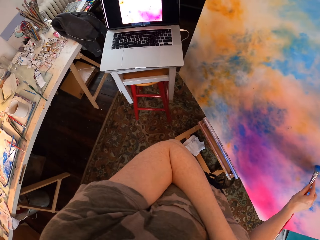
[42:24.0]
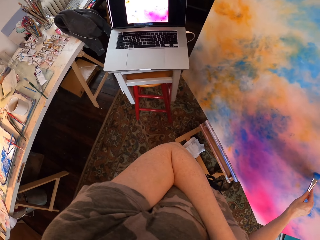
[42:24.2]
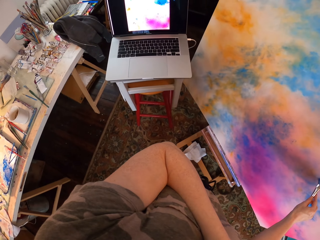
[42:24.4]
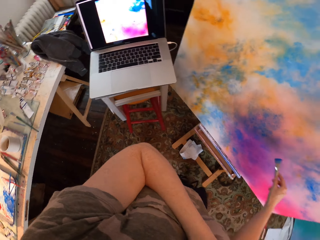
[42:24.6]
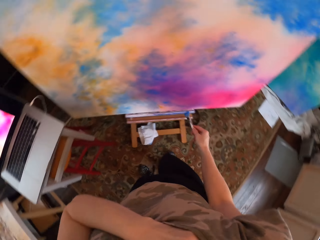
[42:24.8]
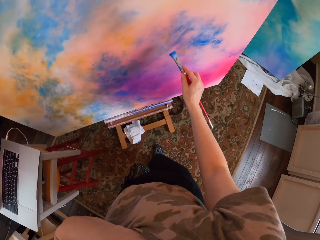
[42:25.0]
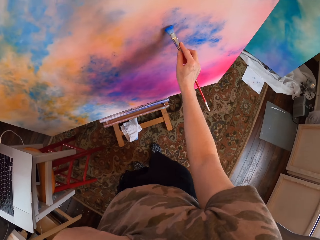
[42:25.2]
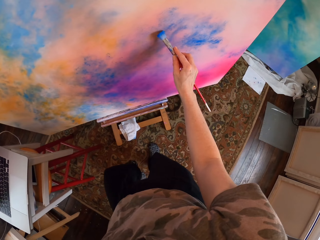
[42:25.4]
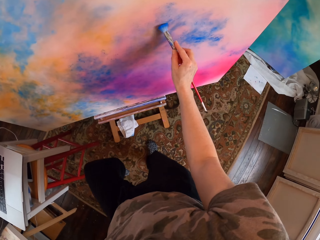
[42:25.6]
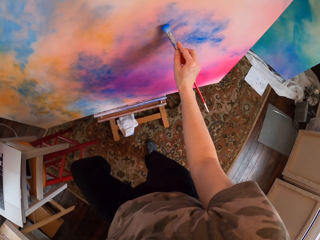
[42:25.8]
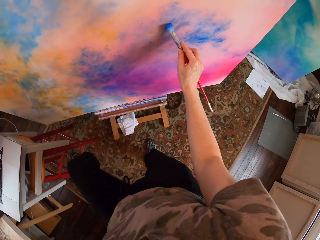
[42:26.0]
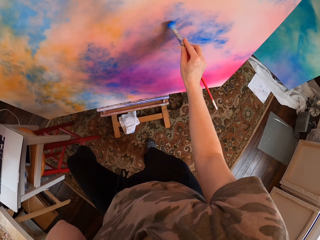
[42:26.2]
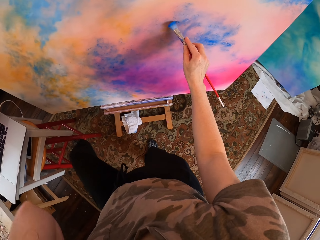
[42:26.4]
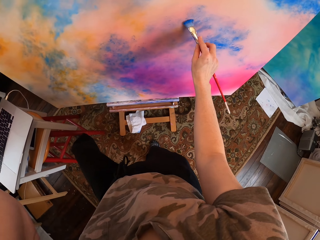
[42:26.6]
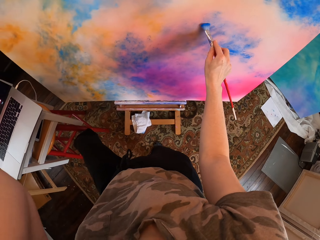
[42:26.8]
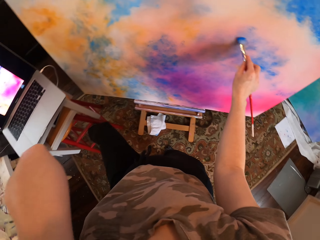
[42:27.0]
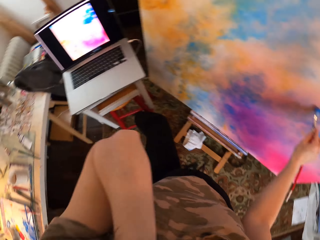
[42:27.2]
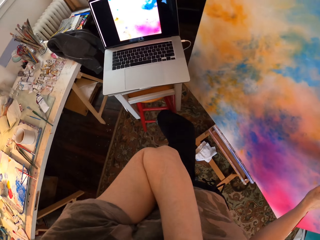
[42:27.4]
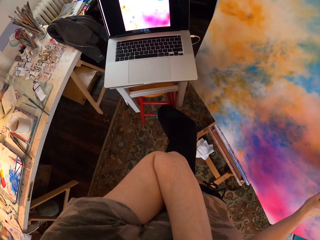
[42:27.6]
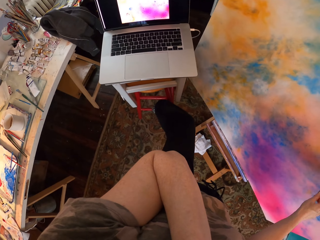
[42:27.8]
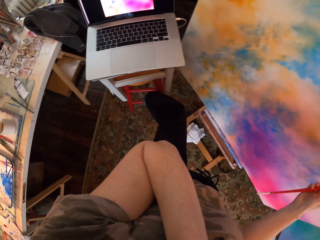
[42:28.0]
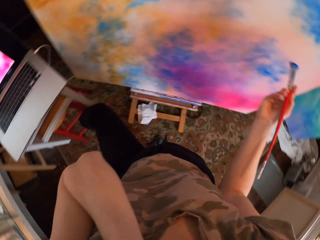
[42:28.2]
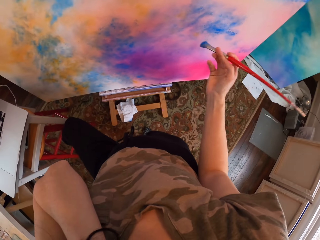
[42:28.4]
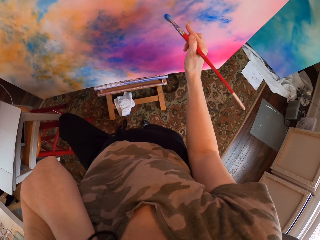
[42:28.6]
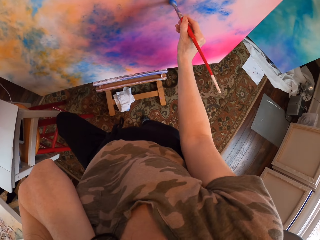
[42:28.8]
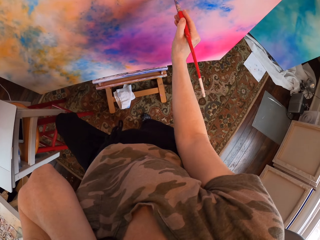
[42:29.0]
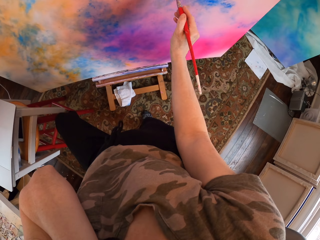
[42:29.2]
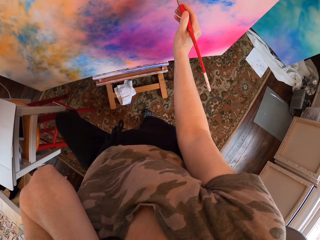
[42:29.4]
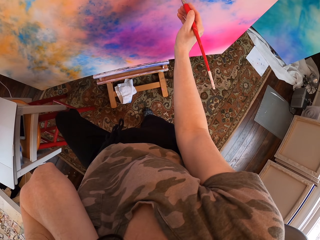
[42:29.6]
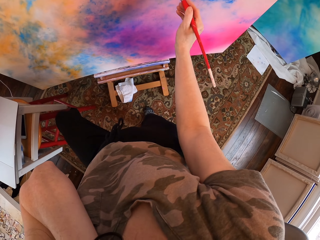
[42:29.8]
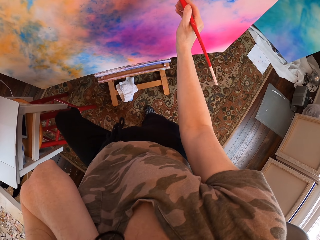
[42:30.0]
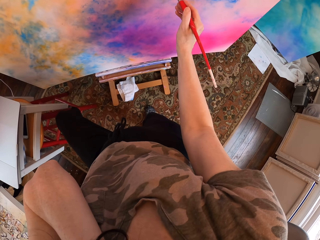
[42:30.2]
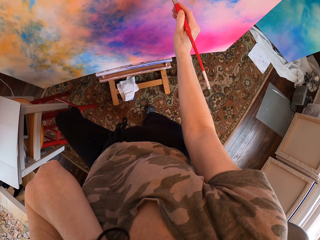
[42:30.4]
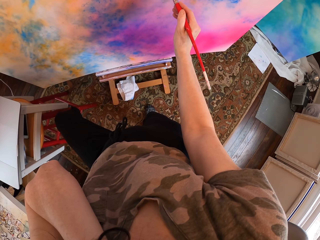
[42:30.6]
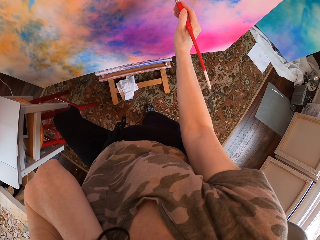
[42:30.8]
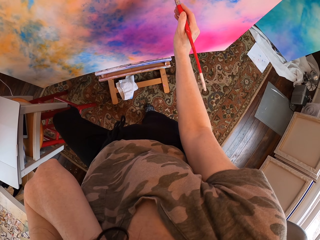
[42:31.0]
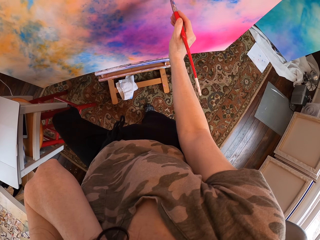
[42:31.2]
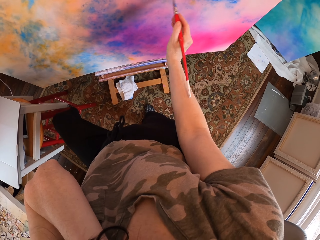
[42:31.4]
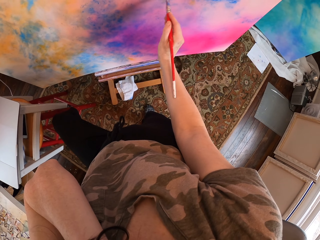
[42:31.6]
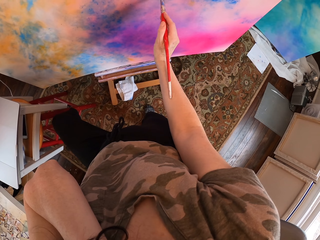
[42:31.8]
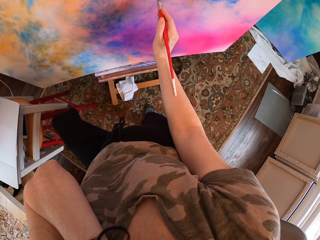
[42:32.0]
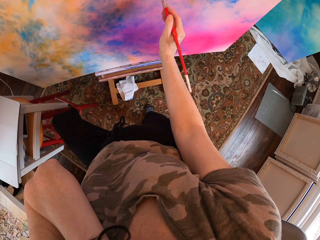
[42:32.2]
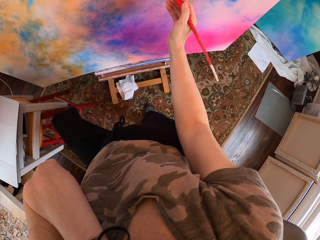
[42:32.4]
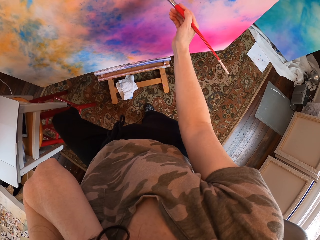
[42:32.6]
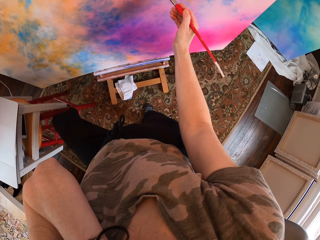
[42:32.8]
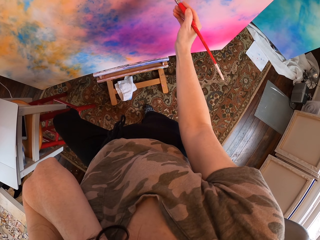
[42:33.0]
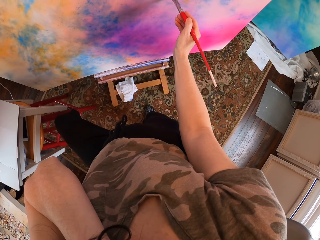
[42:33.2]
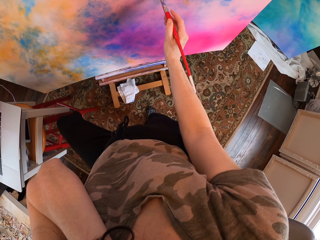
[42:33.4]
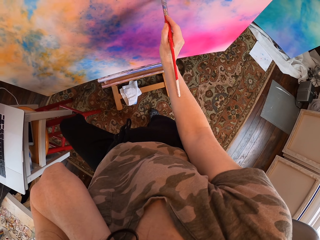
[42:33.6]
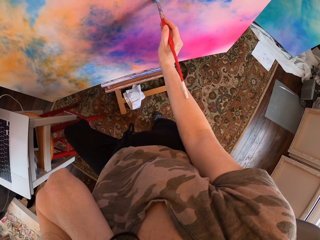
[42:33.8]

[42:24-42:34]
The camera wearer looks at the laptop. They paint on the board. They look at the laptop. They paint on the paint board.

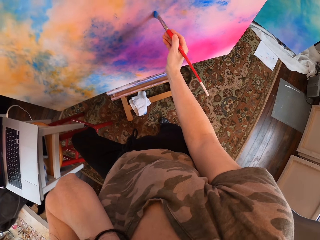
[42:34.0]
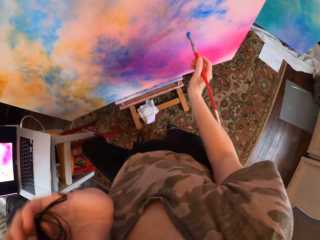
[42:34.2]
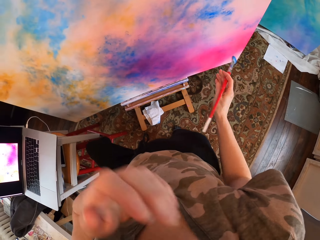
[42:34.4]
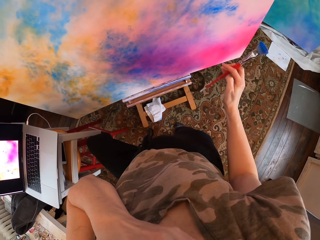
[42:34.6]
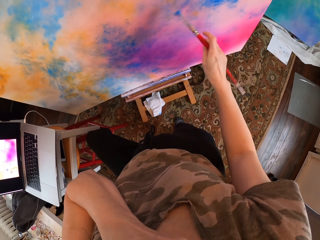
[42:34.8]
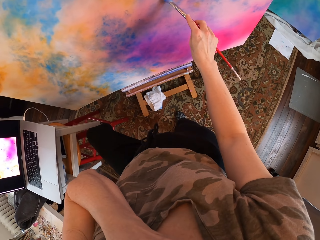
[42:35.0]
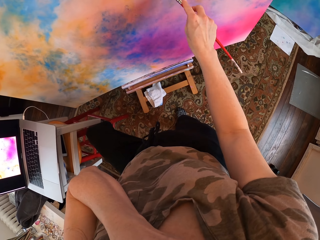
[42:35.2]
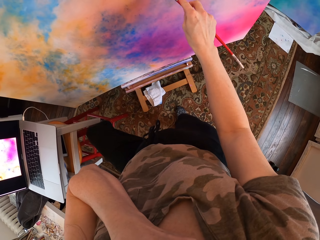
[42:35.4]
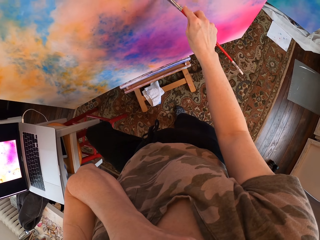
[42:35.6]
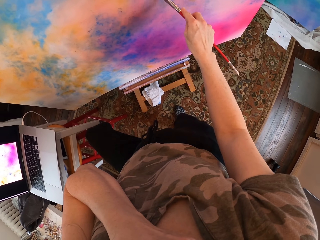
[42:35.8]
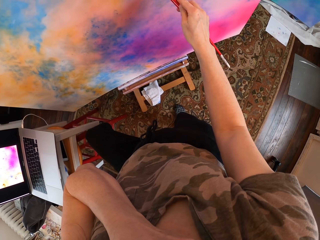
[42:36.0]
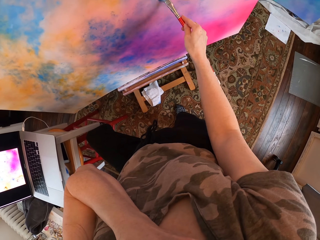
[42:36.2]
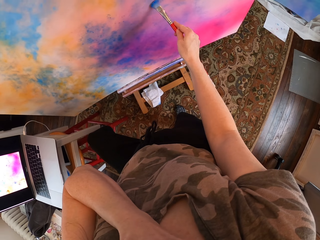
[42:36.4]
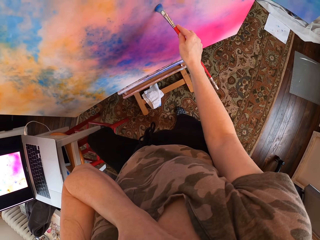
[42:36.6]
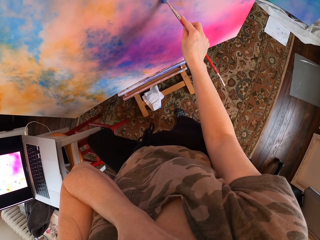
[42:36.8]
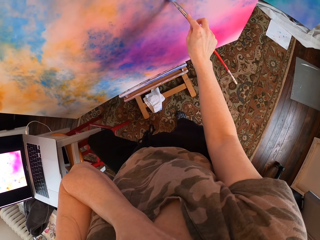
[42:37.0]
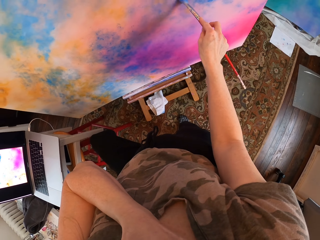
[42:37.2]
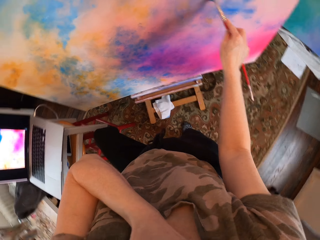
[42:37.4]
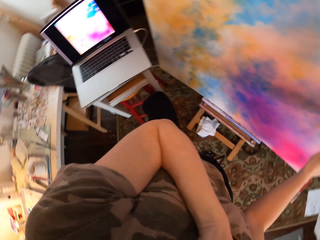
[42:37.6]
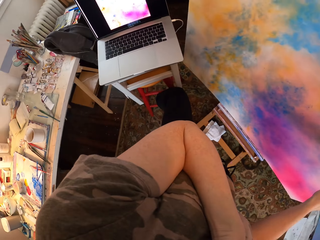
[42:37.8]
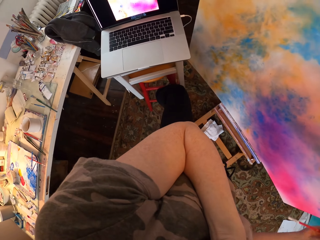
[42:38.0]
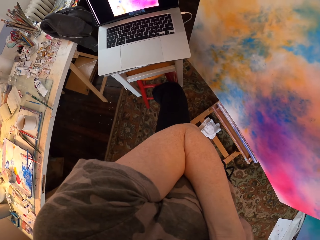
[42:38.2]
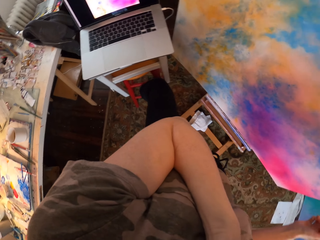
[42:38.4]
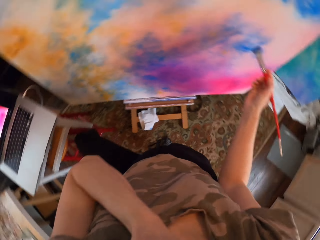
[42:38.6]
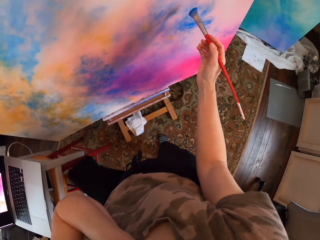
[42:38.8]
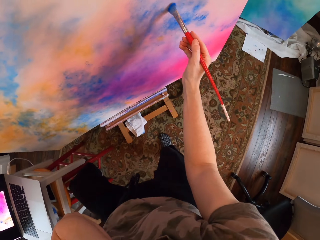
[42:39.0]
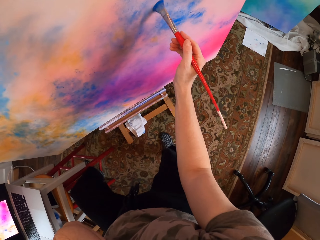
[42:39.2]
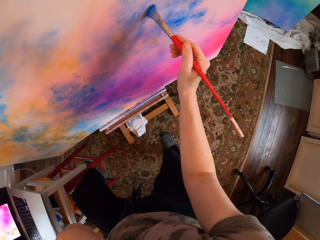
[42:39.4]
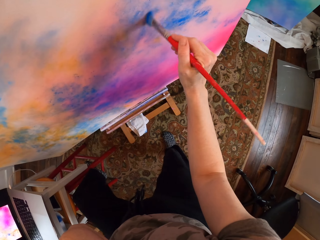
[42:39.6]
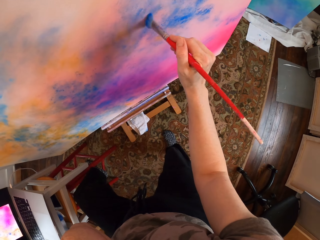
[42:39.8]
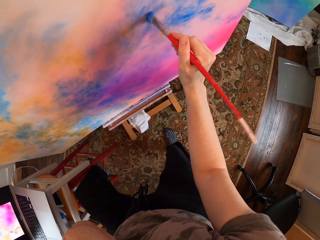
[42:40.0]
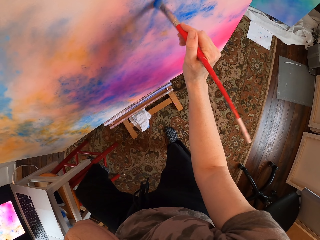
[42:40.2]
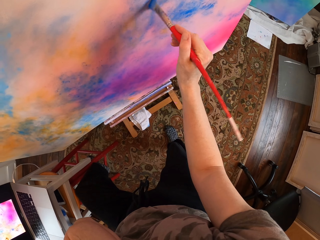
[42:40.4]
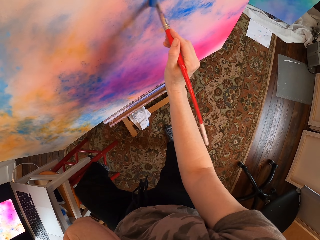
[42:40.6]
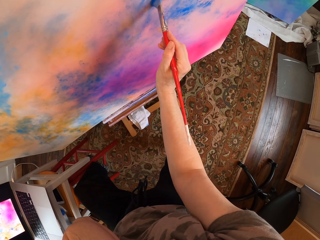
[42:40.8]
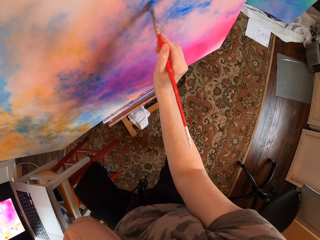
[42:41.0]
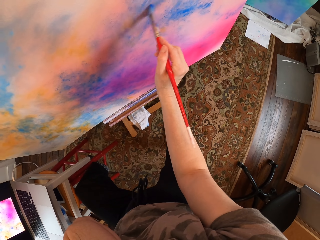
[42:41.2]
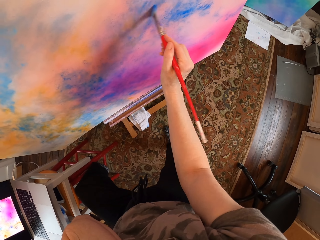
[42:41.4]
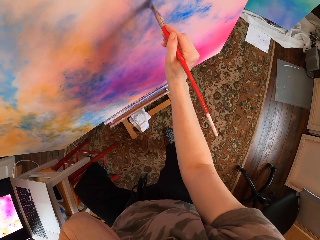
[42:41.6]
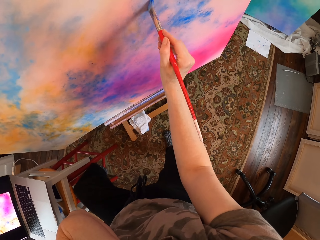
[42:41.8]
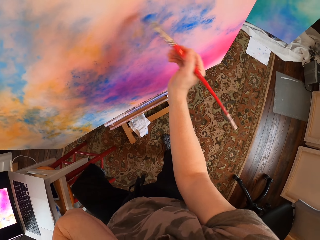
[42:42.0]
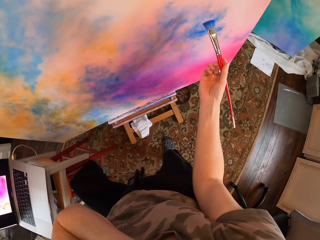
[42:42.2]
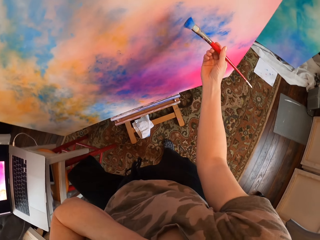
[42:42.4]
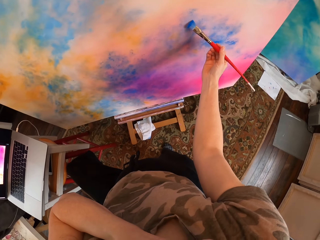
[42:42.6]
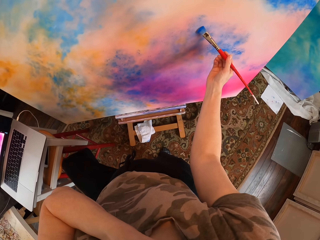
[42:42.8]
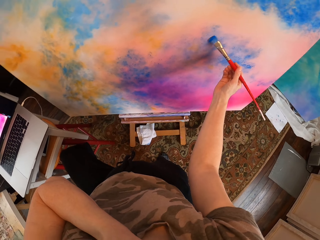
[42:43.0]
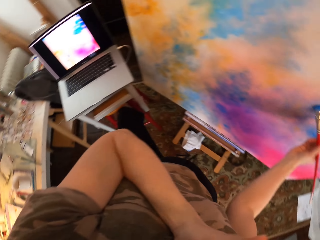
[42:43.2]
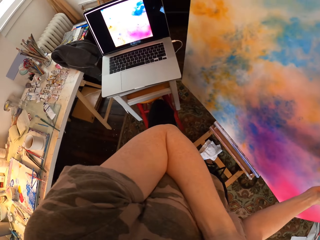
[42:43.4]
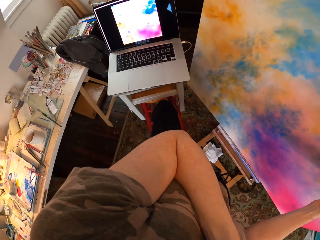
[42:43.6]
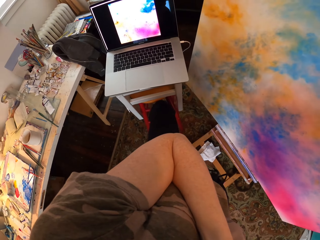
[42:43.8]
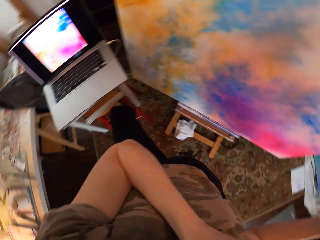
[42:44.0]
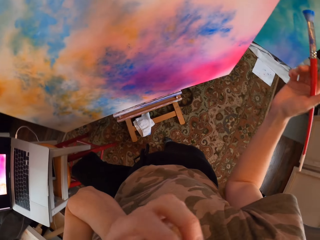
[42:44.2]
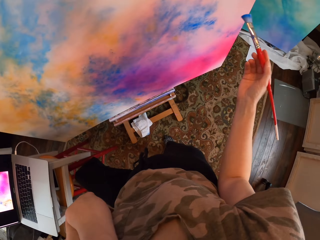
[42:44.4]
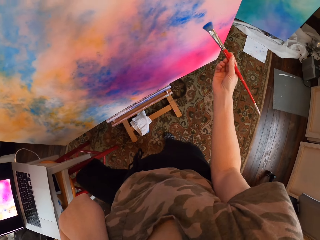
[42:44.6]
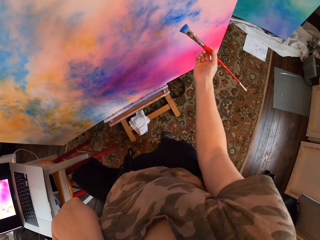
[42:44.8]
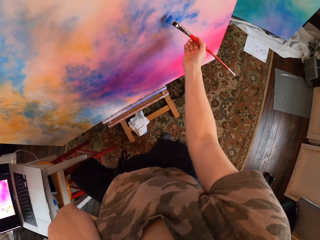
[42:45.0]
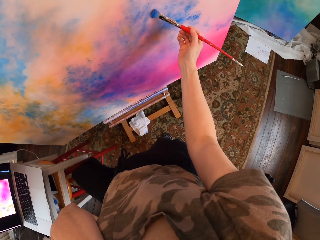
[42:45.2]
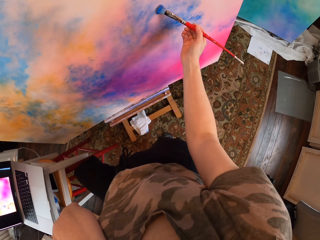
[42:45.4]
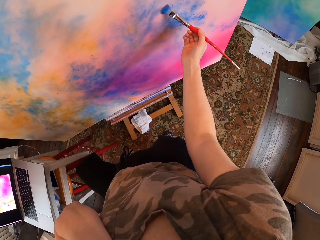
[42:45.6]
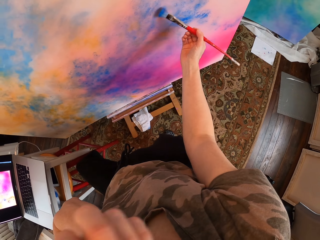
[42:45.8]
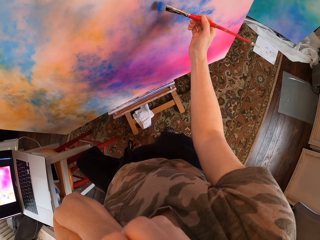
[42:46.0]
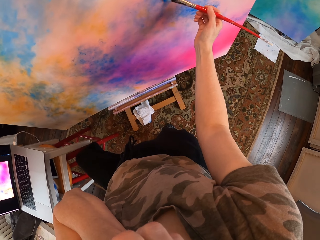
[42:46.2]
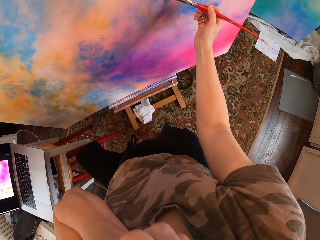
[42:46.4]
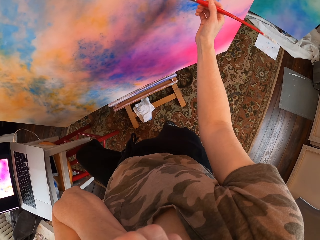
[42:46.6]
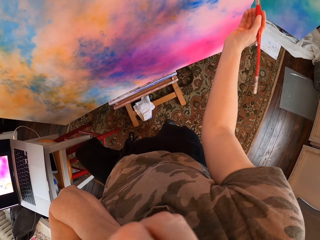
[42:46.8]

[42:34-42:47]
The camera wearer moves his hand. He looks at the laptop. He looks at the paint board. He paints on the paint board. He looks at the laptop. He looks at the paint. He paints on the board.
